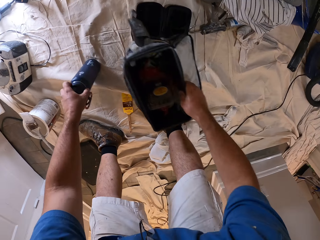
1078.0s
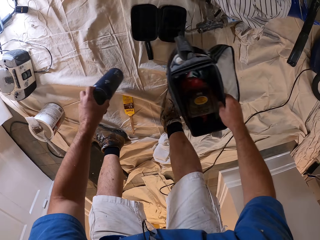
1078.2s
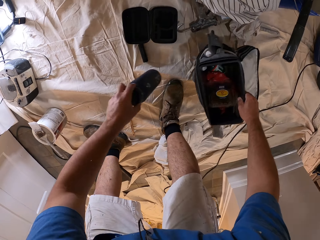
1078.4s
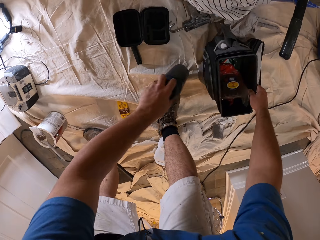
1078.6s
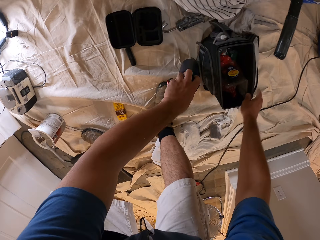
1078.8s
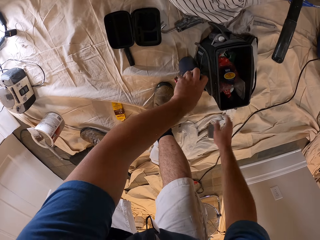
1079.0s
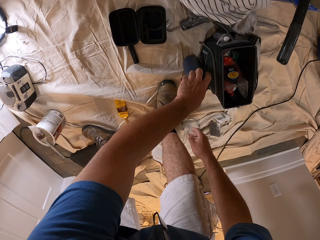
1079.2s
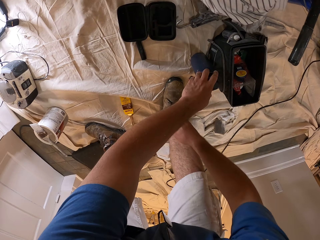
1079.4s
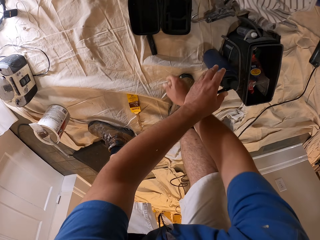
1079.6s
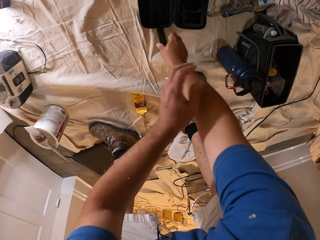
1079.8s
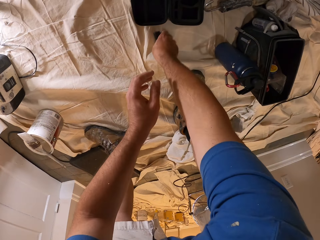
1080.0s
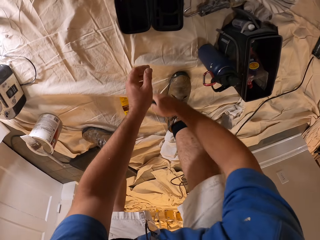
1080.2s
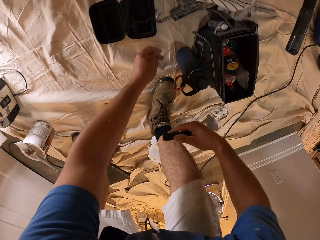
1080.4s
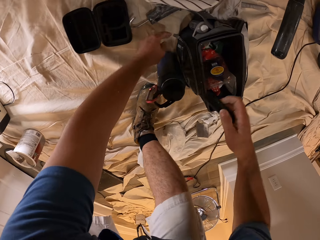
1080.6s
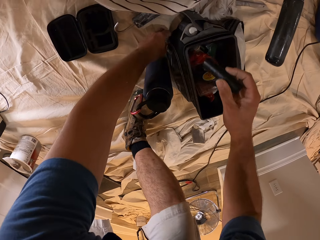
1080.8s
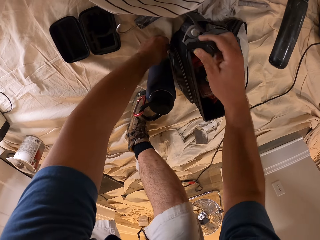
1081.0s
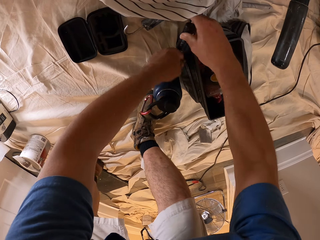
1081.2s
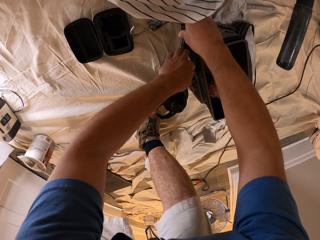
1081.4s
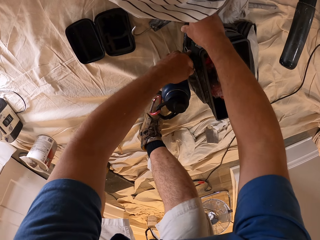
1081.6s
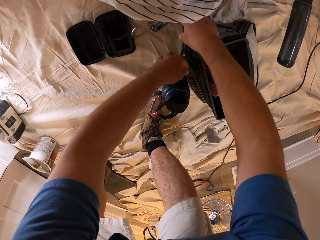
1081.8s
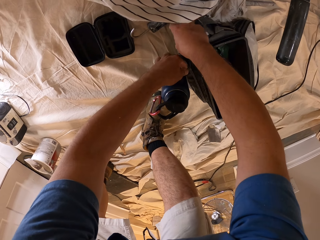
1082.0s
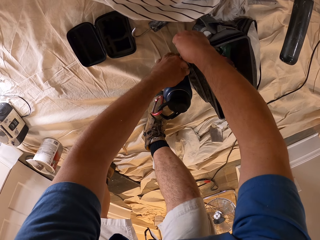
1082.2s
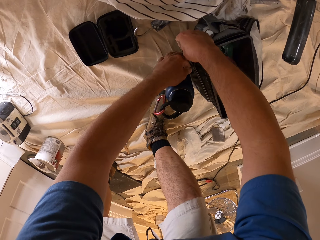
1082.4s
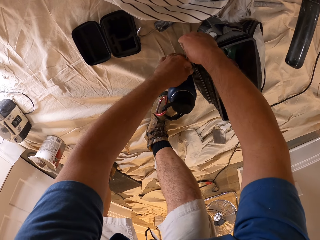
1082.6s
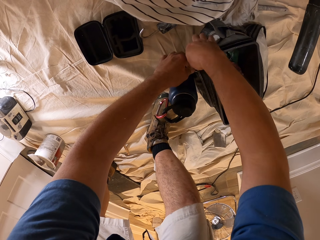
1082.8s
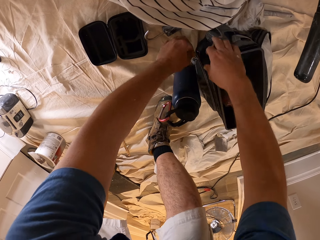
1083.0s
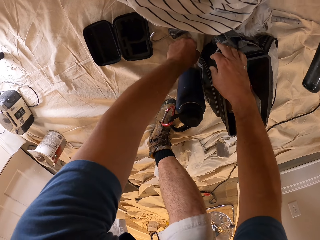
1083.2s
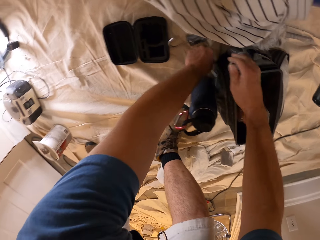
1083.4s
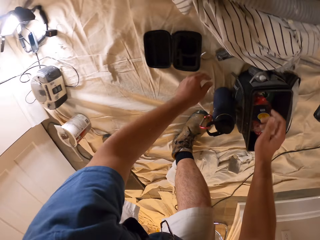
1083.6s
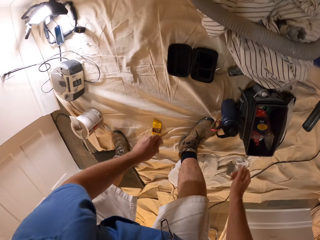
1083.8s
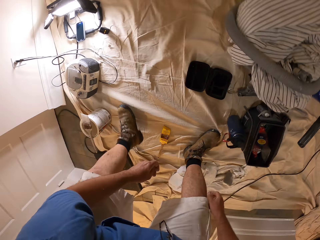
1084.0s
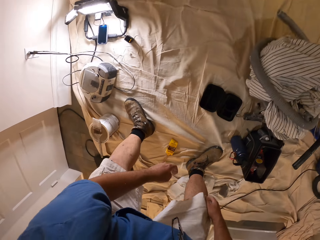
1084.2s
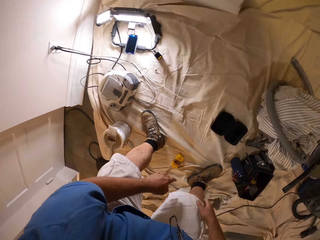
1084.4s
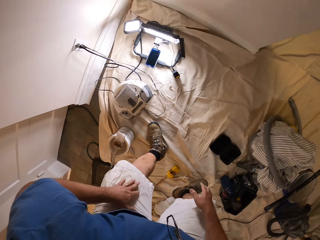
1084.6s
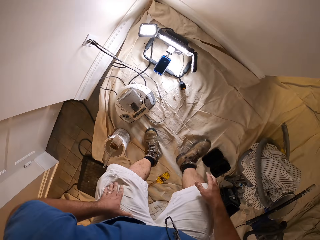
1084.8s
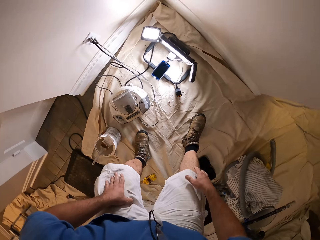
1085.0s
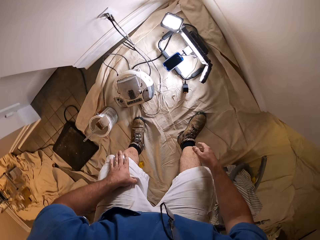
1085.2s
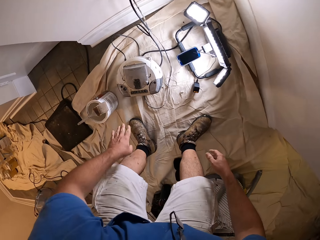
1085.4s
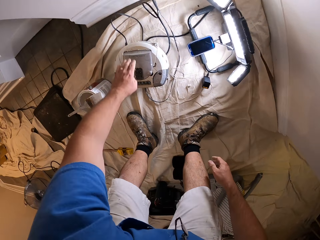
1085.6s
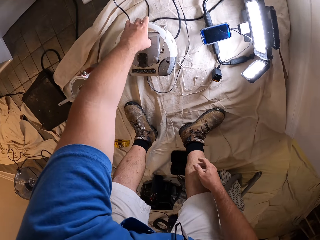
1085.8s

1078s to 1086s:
The camera wearer lifts a bag. They move a water bottle and the bag on the cloth. They lift a mug. They put the mug and the bag away. They pick up a metal from the cloth. They unzip the bag. They put the metal in the bag. They zip the bag. They walk around the room.

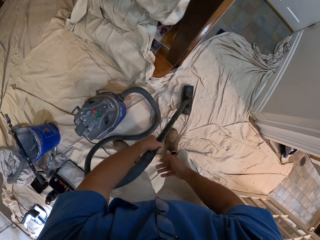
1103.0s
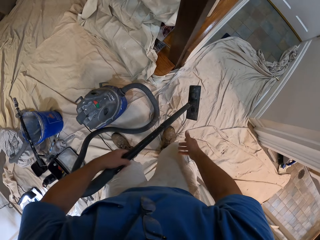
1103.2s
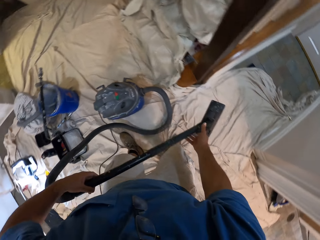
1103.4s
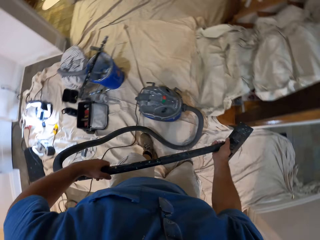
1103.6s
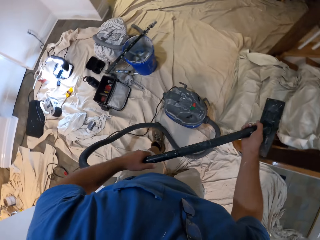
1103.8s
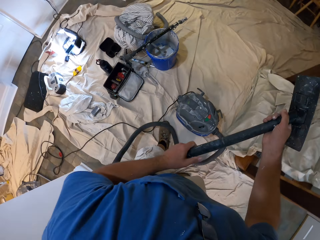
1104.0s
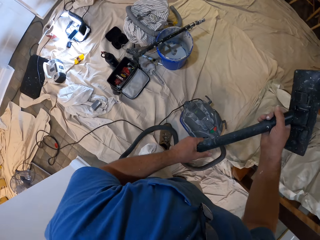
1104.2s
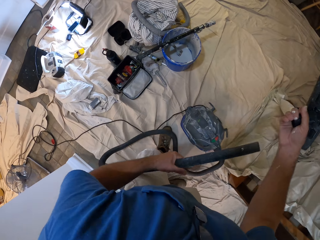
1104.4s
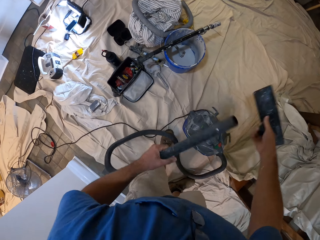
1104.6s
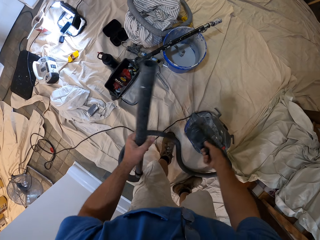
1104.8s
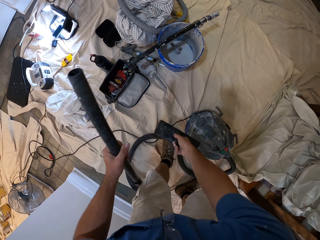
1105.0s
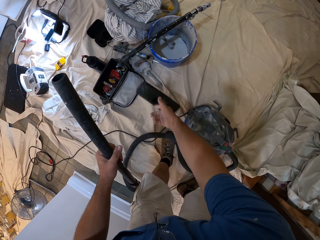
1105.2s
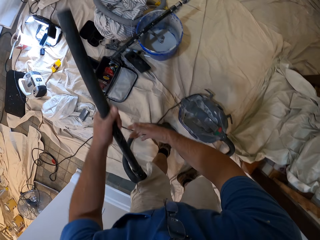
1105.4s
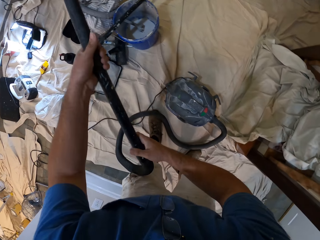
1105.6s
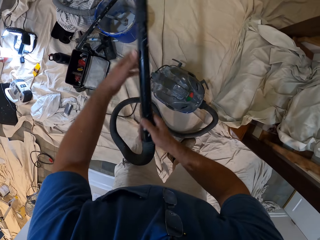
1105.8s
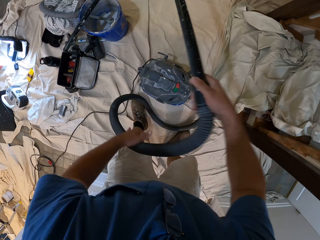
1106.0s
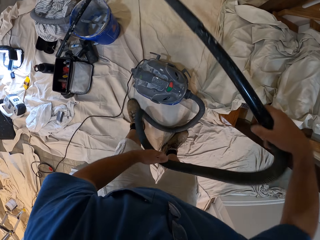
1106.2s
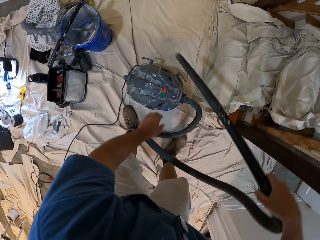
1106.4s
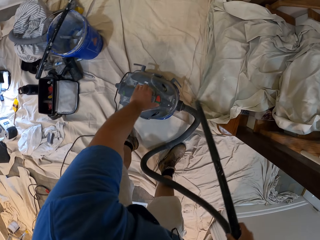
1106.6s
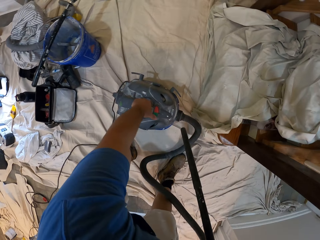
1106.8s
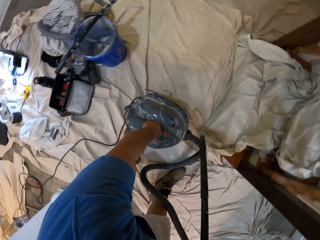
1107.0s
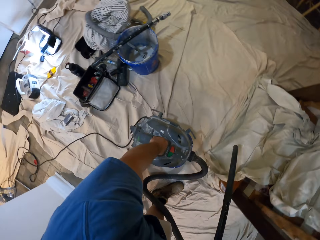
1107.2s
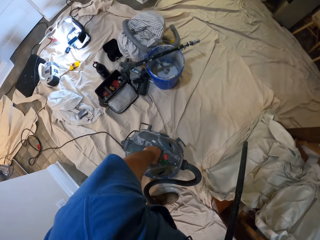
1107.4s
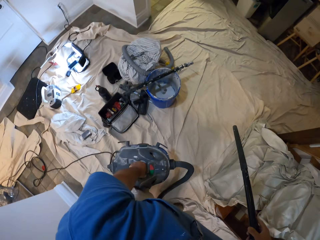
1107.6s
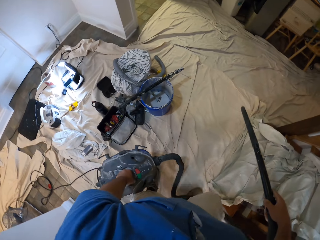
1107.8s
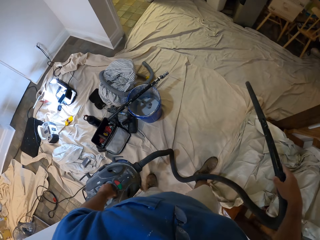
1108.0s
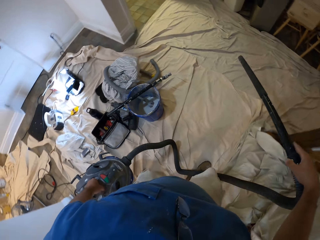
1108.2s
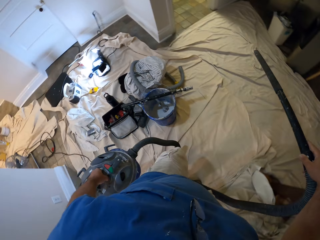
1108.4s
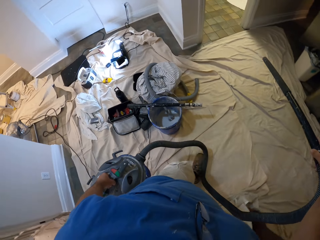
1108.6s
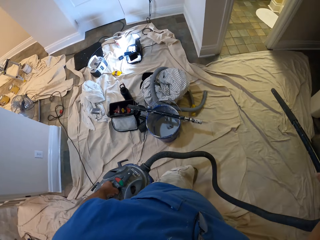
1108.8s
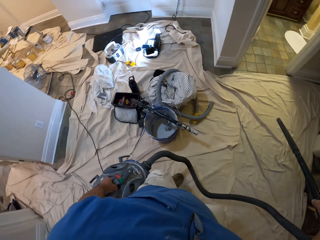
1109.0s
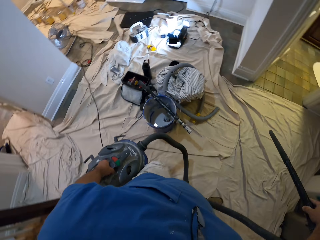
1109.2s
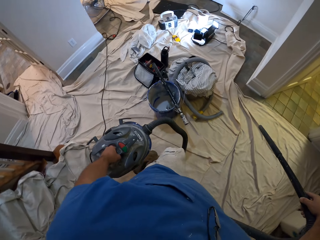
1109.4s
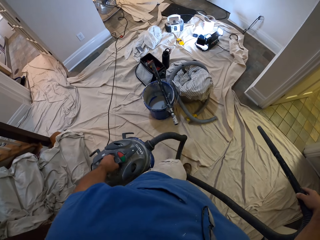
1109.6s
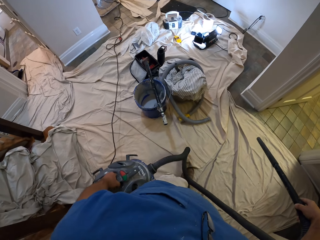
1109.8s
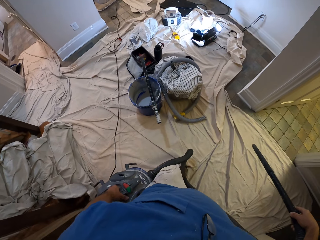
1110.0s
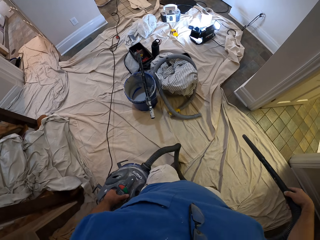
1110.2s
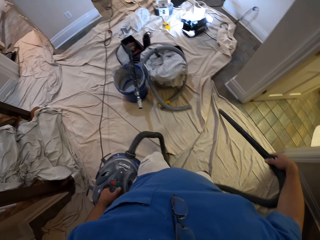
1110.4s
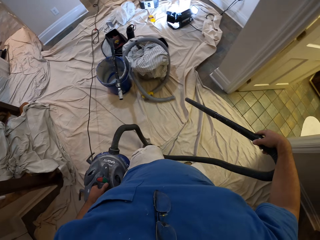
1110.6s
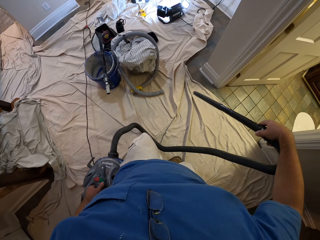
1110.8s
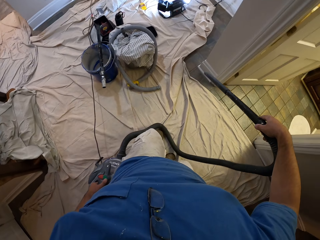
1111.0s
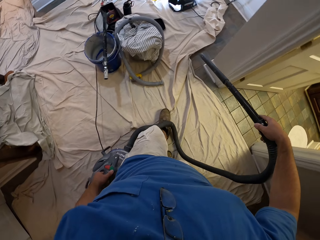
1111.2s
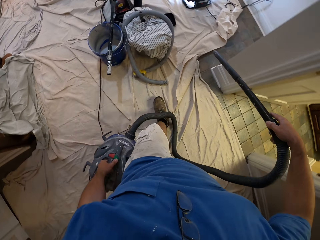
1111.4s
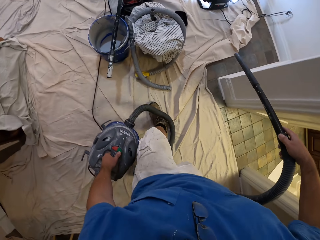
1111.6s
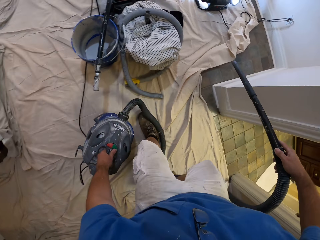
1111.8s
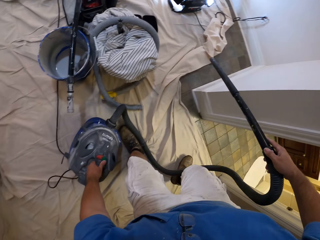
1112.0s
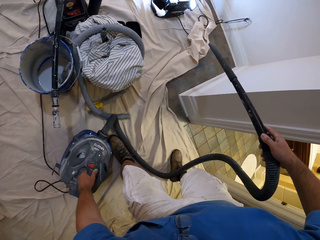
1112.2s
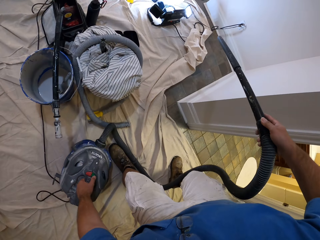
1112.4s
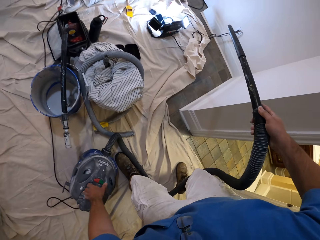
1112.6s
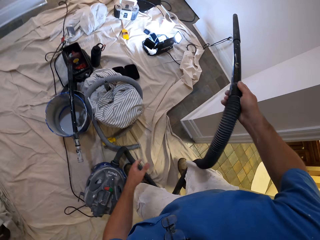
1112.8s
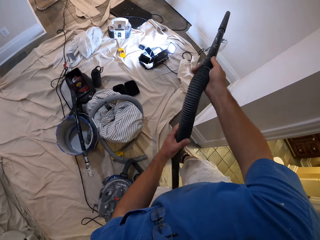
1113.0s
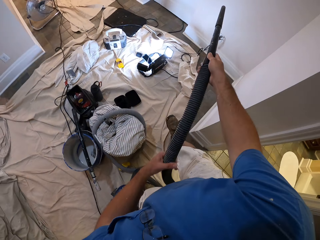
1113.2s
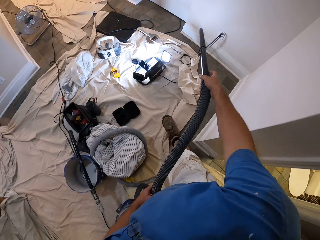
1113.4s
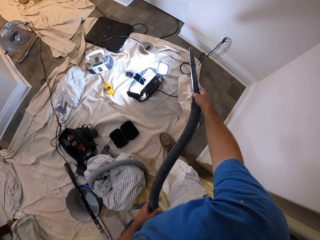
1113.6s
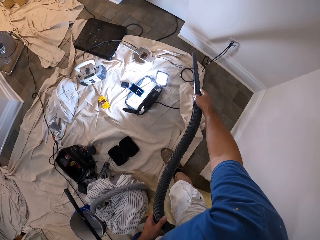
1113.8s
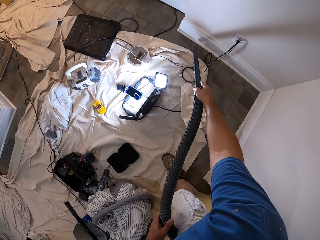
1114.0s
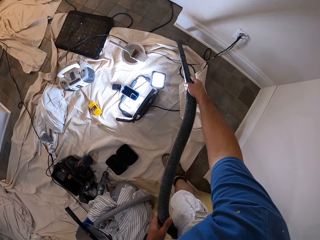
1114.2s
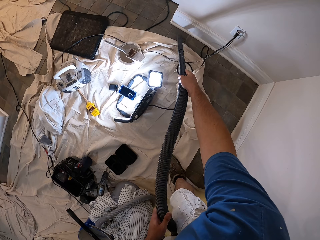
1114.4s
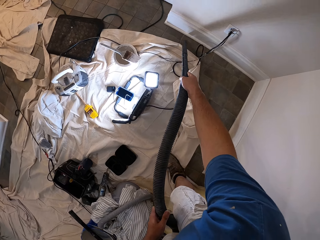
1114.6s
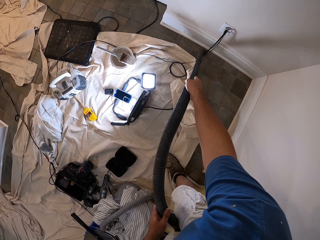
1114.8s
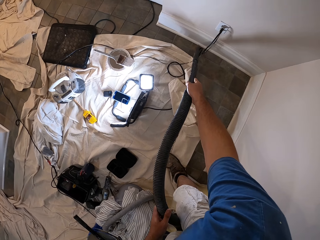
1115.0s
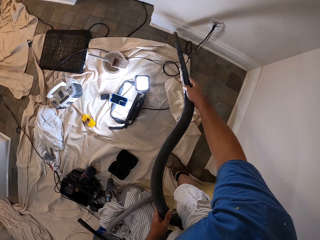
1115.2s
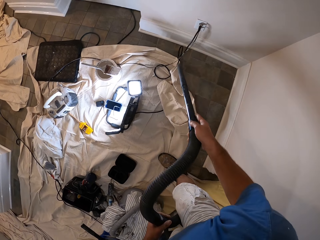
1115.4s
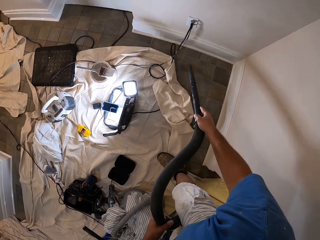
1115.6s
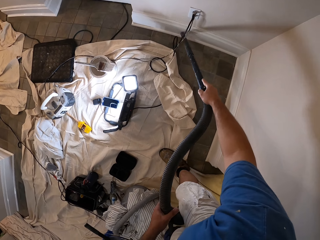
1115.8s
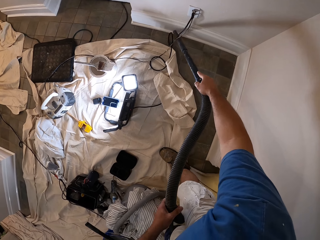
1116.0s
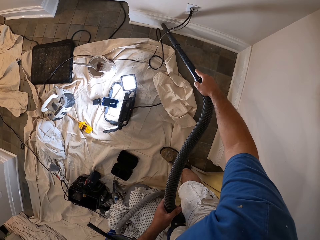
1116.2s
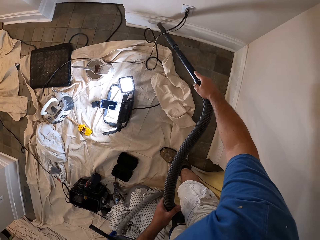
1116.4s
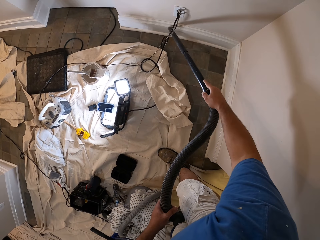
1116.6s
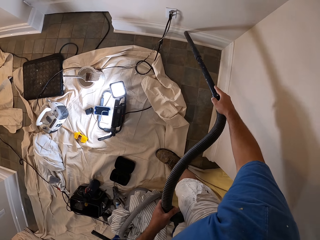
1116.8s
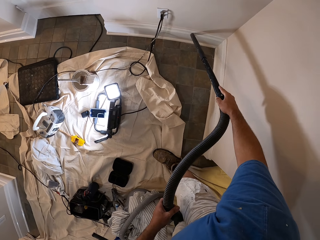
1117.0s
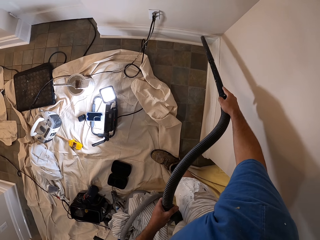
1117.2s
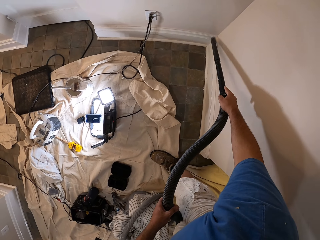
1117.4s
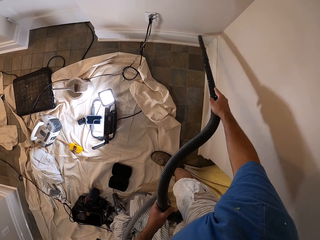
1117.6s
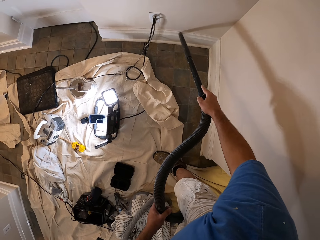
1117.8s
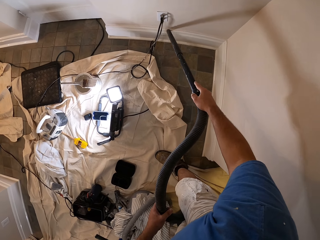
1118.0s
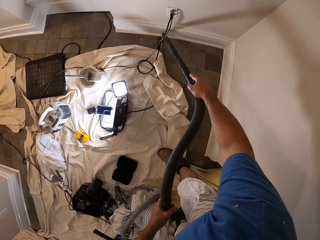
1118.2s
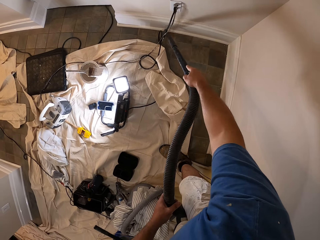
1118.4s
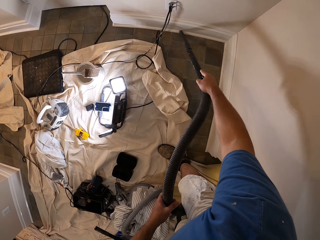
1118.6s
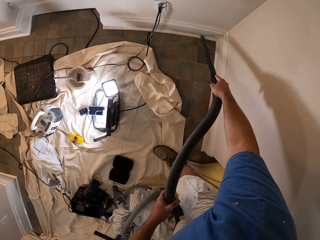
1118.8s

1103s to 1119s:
The camera wearer removes the floor nozzle of the vacuum cleaner. They throw the floor nozzle on the cloth, hold the hose pipe and pick up the vacuum cleaner from the cloth. They walk around the room. They drop the vacuum cleaner on the cloth, move a step and vacuum with the vacuum cleaner.
